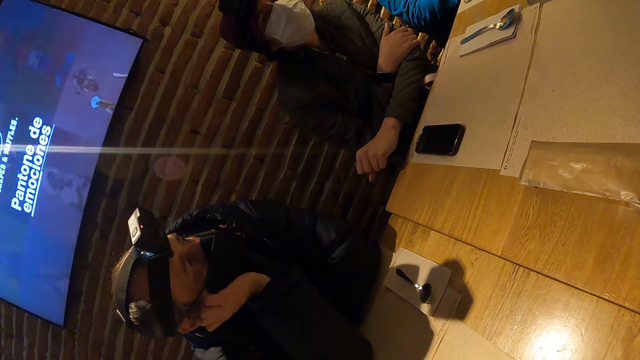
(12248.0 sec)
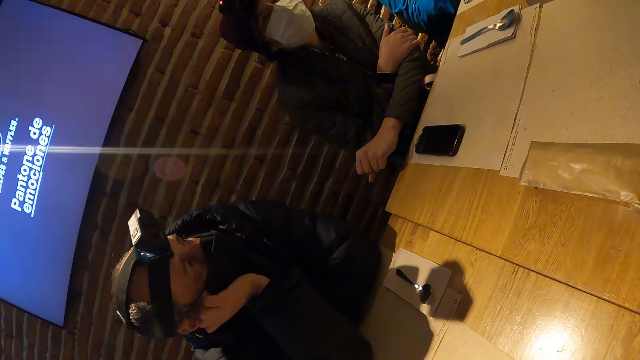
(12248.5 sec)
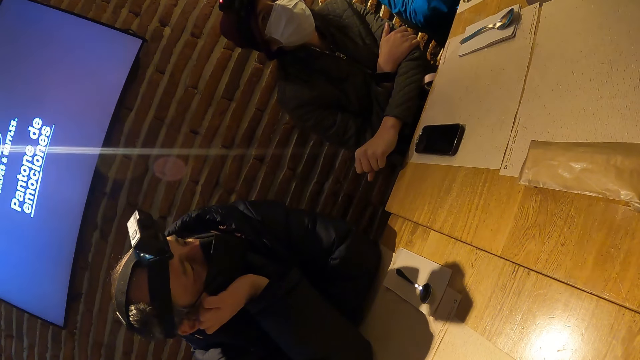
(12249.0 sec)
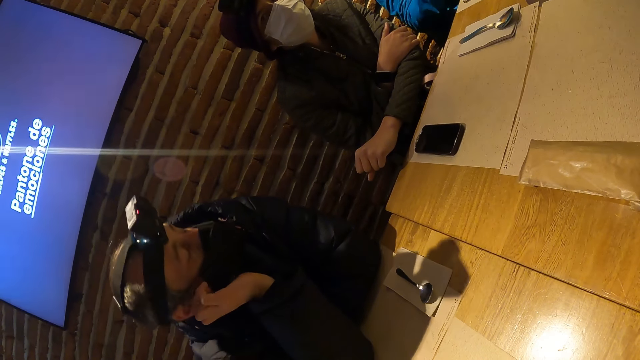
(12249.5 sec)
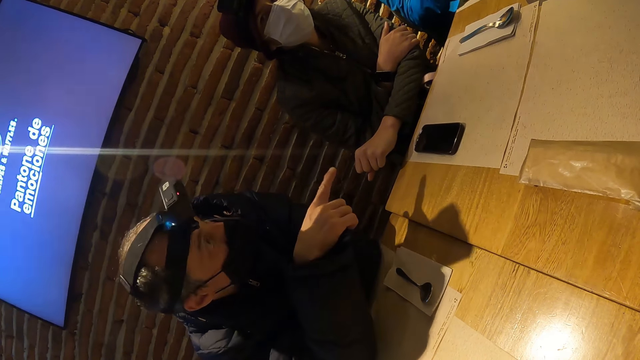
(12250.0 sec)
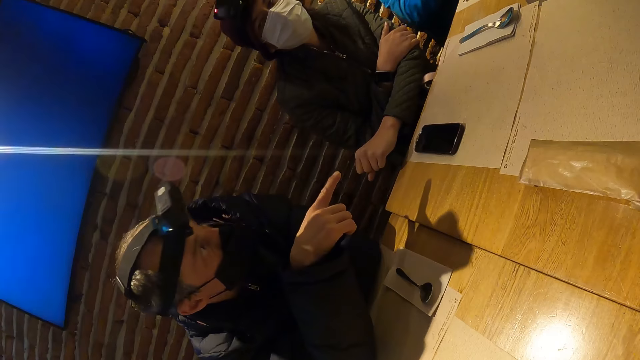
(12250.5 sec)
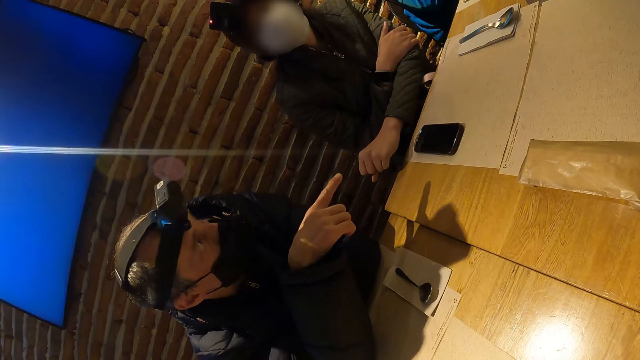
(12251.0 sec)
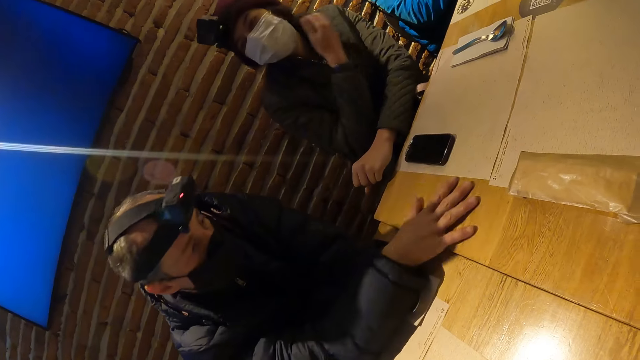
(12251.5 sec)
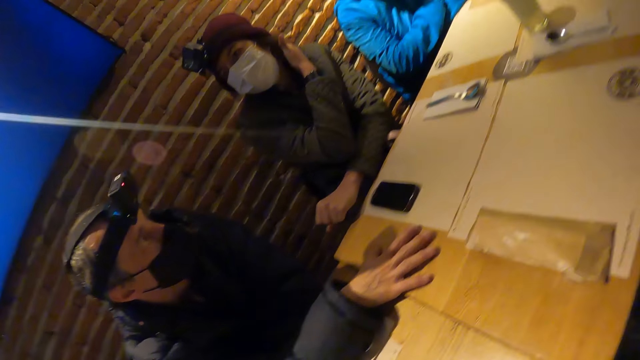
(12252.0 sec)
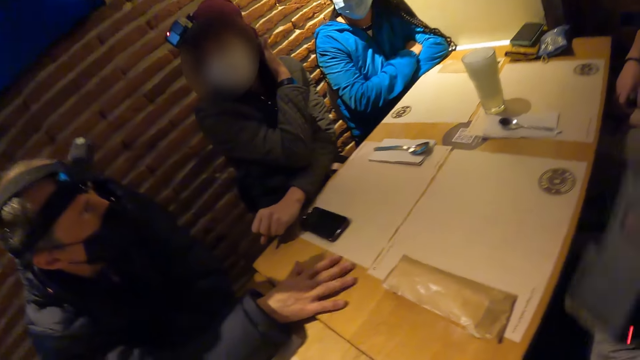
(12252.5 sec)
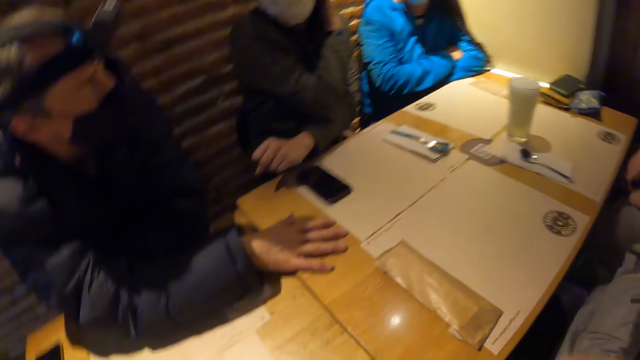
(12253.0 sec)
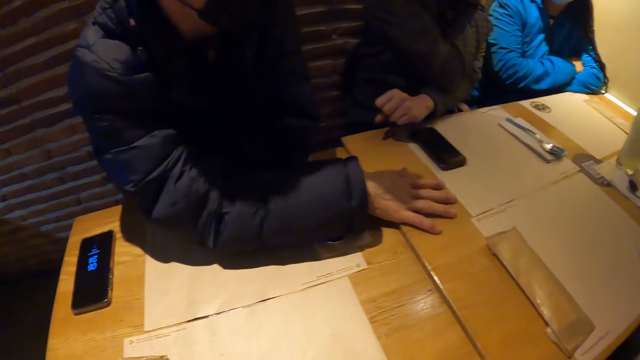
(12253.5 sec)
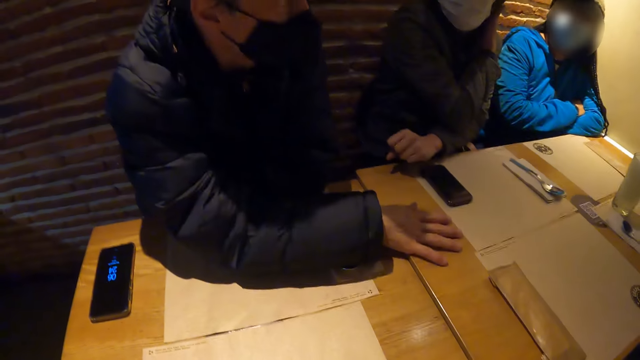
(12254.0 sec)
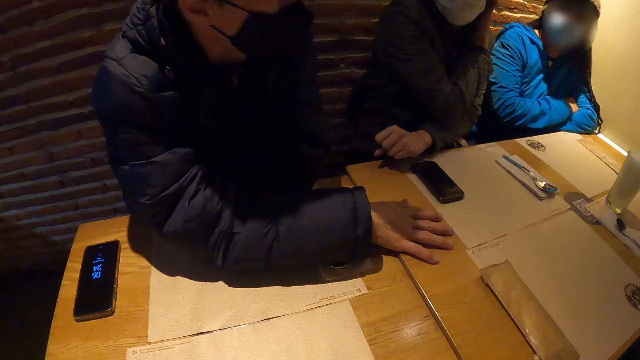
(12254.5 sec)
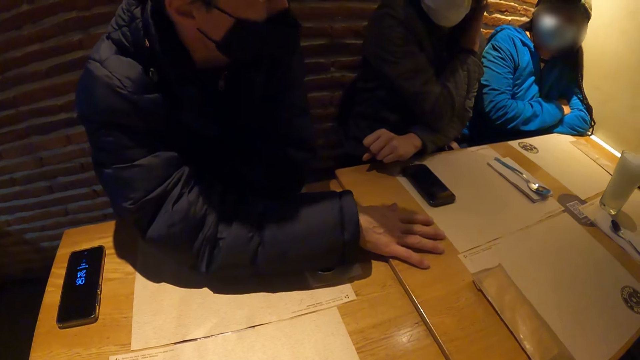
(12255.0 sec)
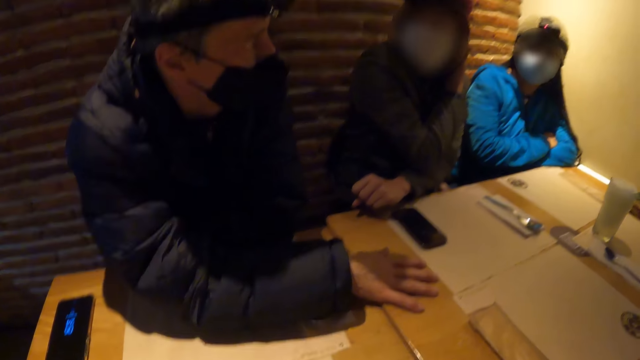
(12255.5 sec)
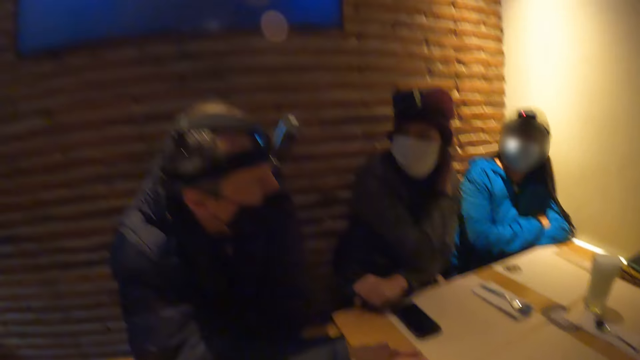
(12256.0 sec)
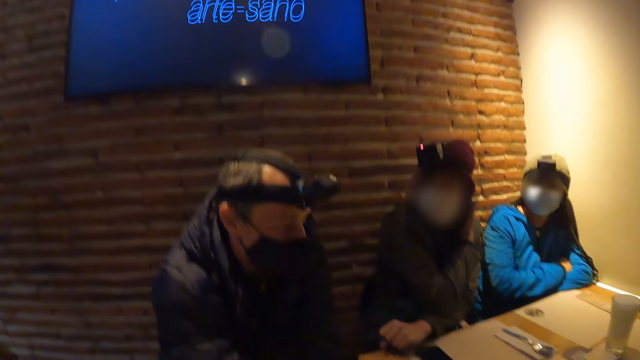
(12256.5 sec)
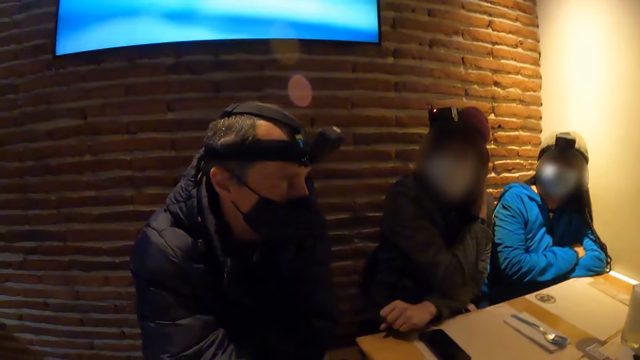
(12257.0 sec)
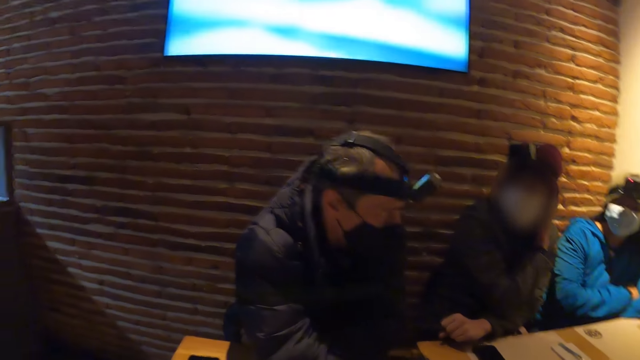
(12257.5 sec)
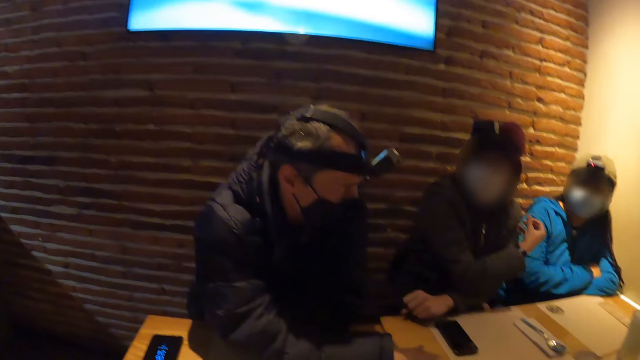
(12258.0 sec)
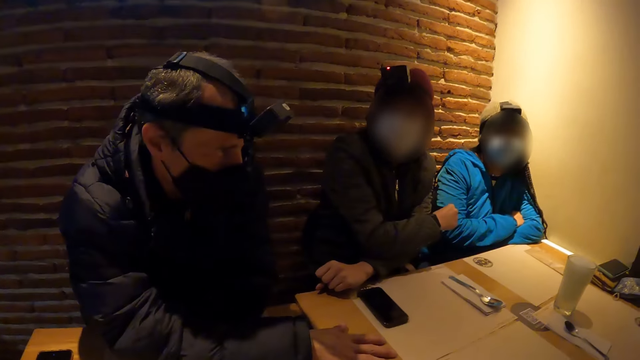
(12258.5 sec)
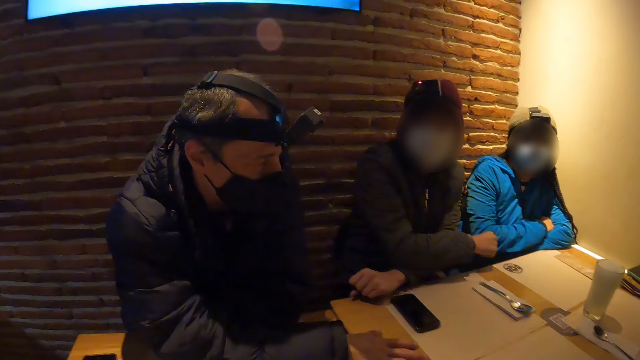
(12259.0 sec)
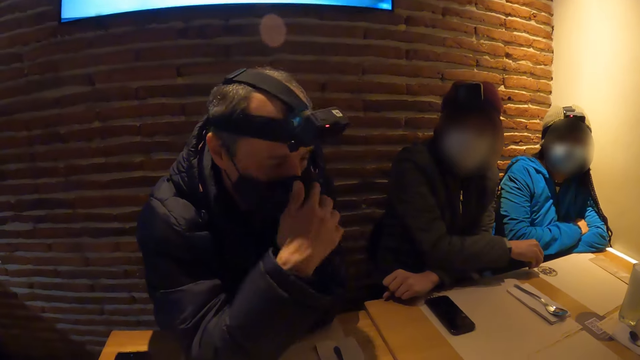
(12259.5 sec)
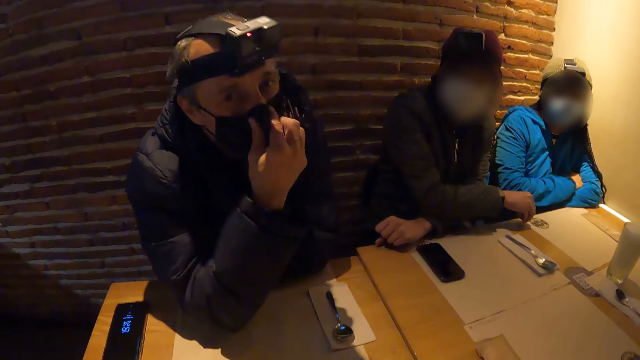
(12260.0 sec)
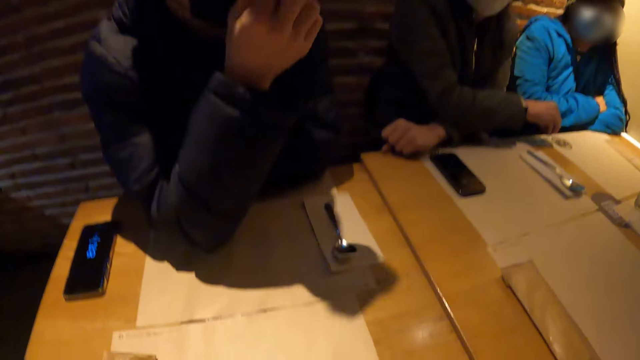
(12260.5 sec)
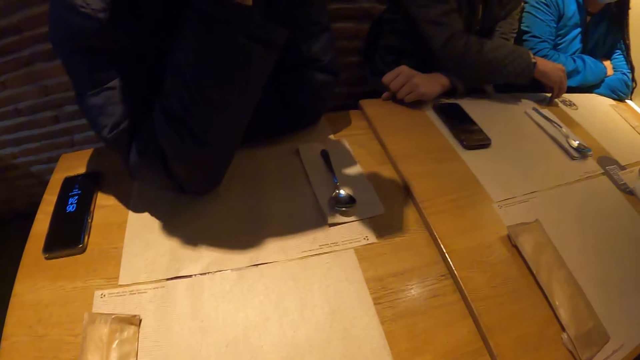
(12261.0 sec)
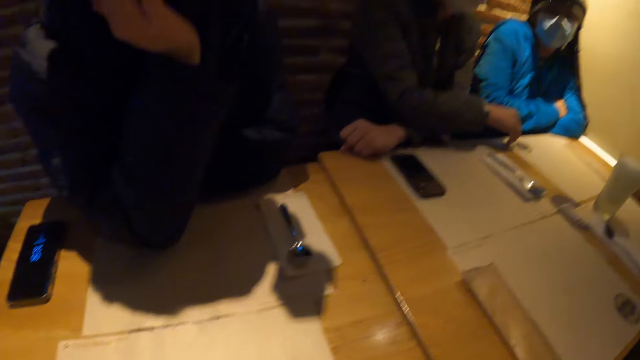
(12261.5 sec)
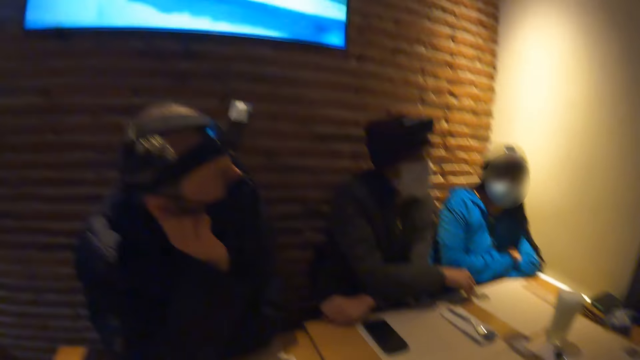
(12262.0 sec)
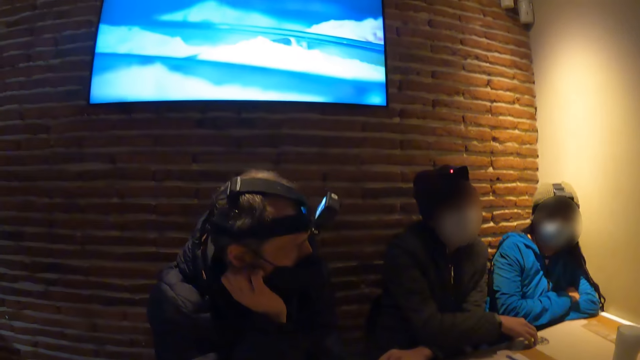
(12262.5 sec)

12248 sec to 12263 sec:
The man removes his right hand from his face. The woman raises her right hand to her neck. The man places his right hand on the table in the restaurant. The woman lowers her right hand from her neck. The man removes his right hand from the table in the restaurant and places his right hand on his face.

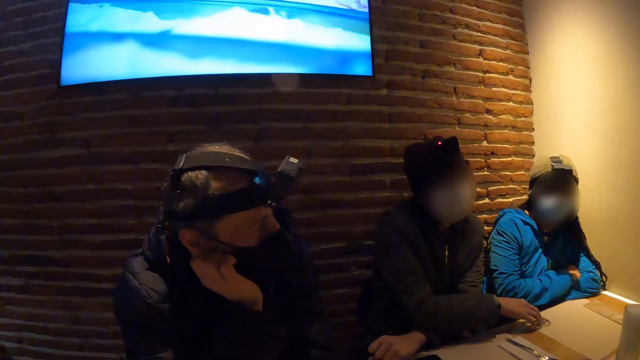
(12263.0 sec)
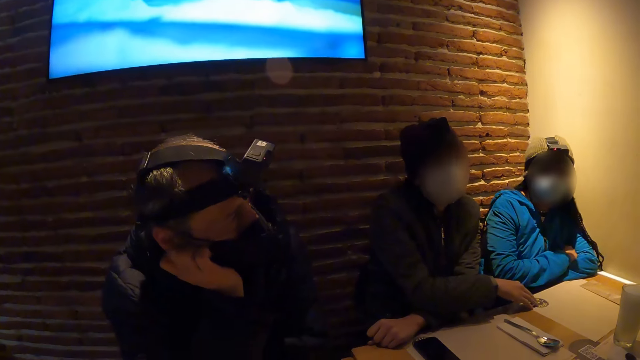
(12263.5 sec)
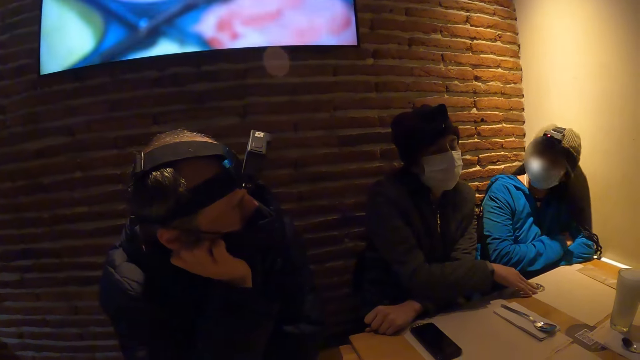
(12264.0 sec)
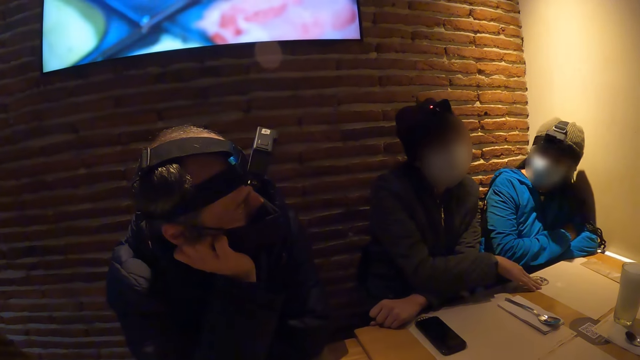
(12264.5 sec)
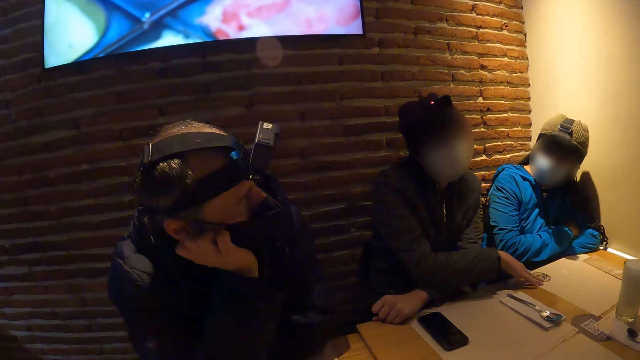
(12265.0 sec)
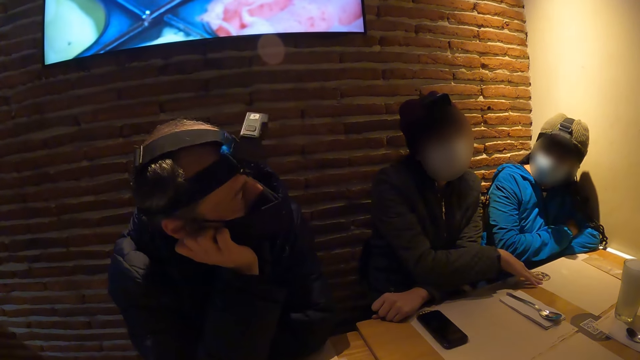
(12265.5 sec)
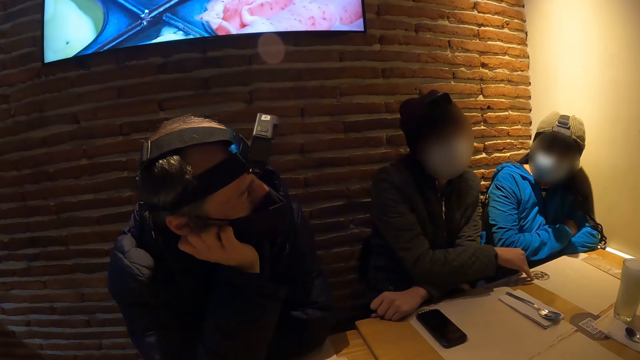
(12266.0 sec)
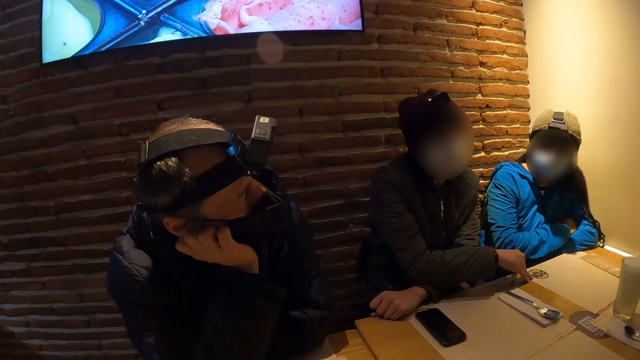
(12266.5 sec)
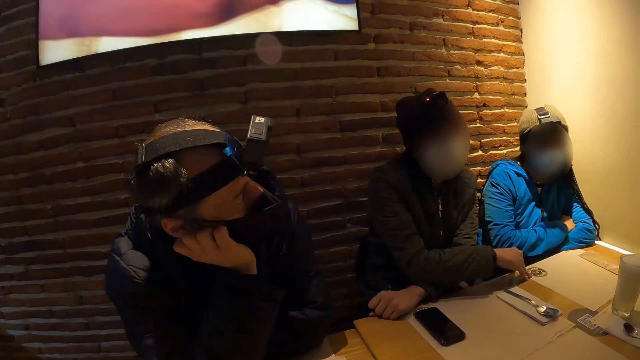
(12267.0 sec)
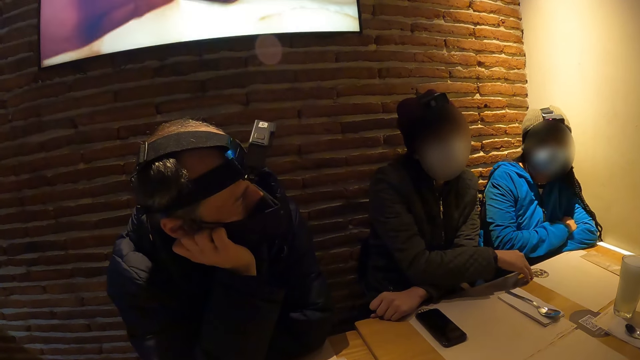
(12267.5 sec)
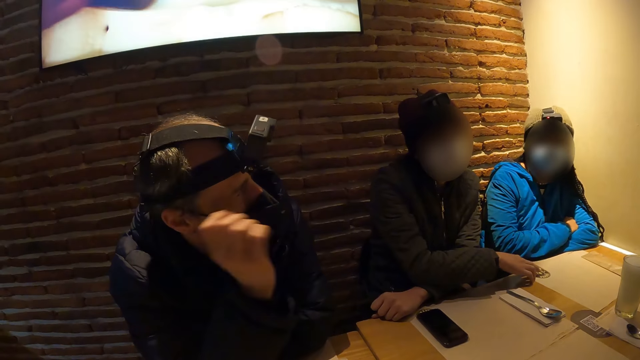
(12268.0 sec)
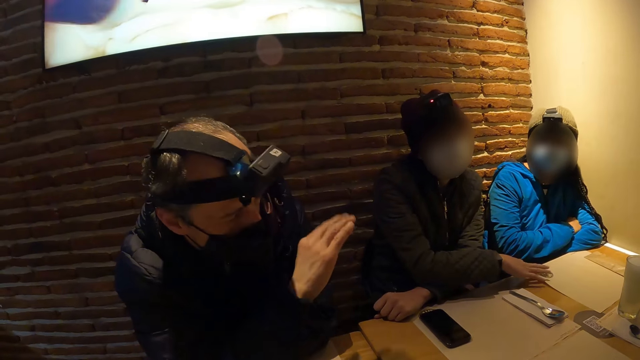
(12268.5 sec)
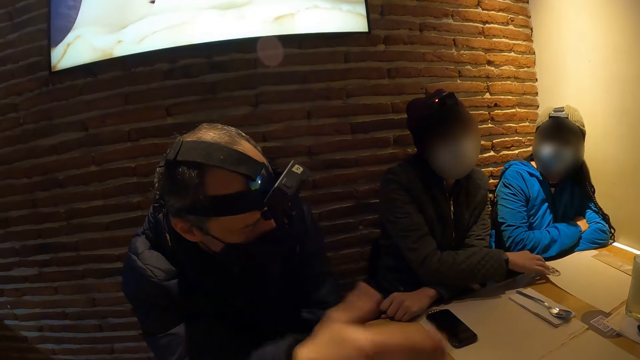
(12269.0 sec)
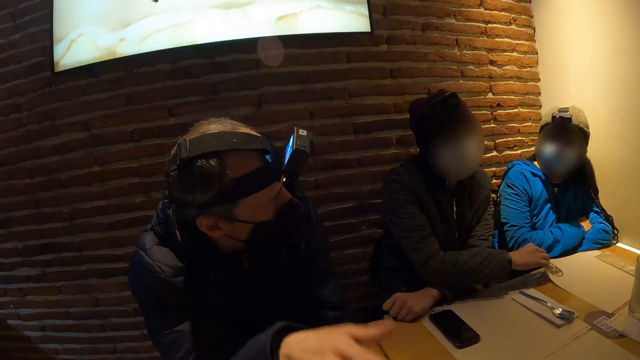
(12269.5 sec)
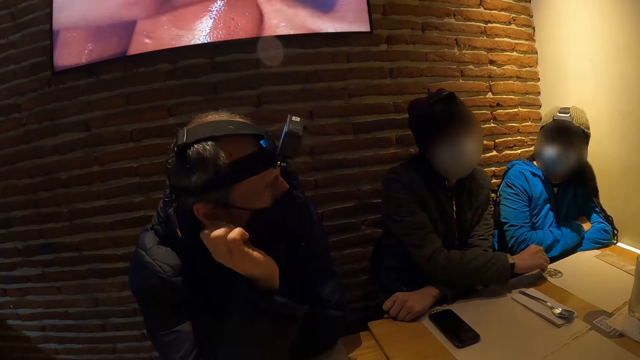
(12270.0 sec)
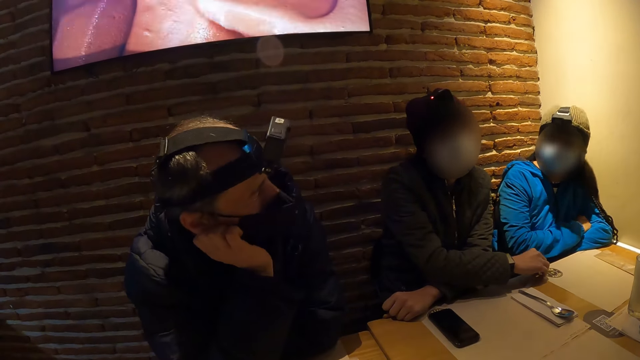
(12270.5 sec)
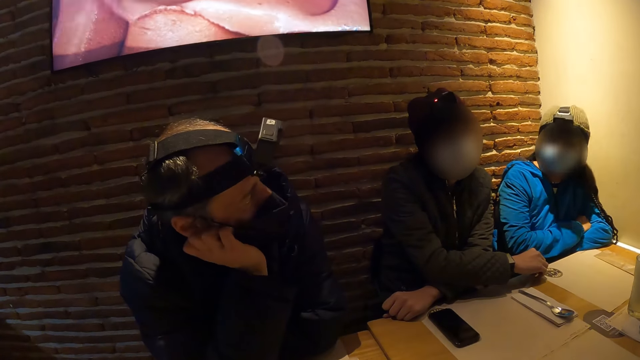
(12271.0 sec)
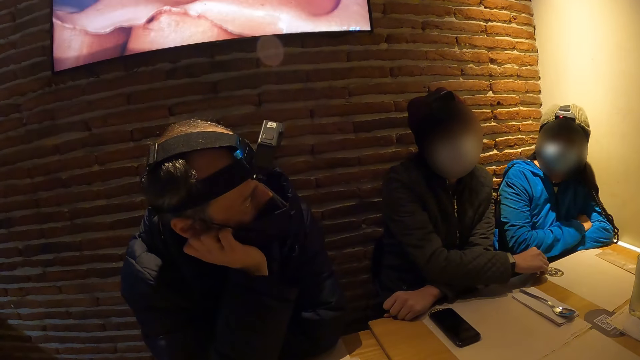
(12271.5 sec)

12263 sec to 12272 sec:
The man removes his right hand from his face. The man places his right hand on his face.
